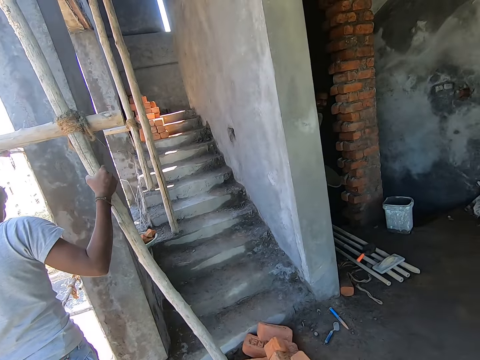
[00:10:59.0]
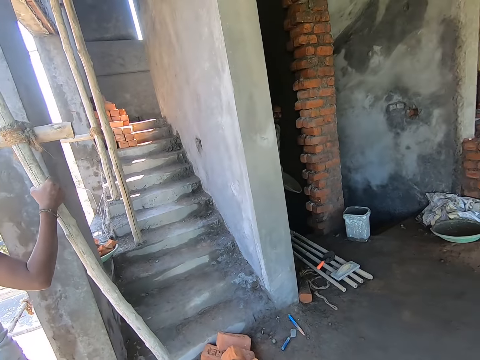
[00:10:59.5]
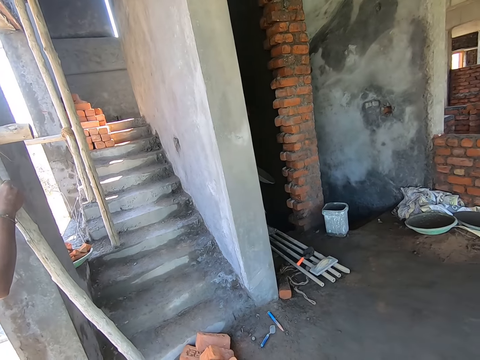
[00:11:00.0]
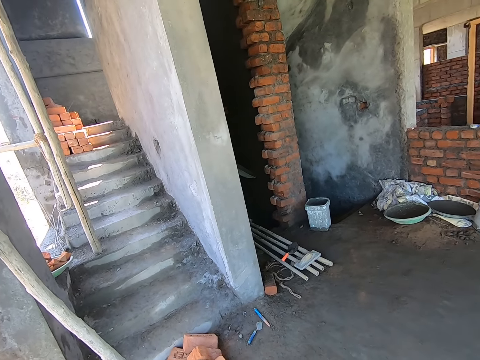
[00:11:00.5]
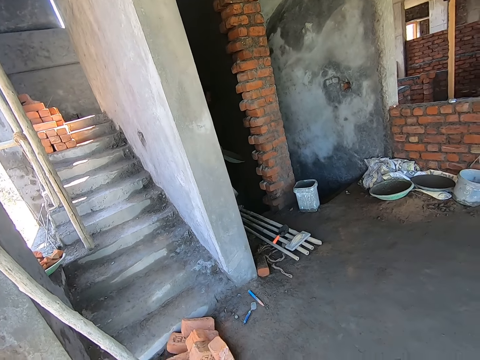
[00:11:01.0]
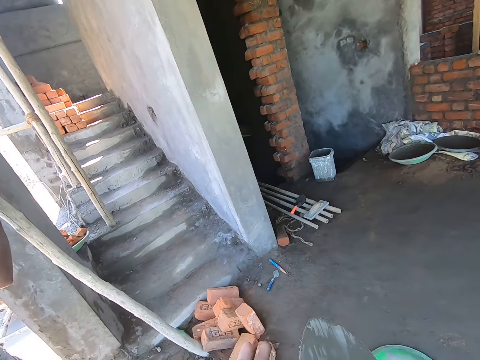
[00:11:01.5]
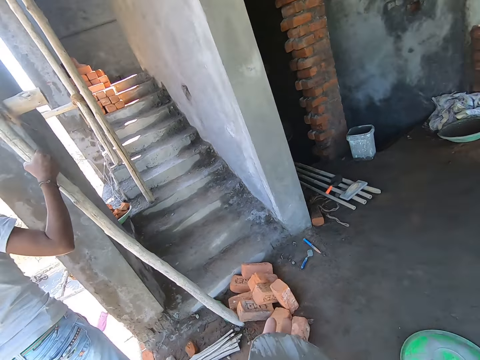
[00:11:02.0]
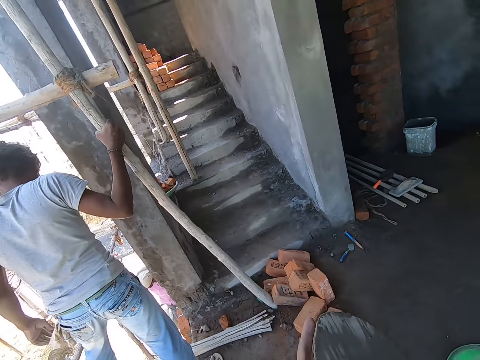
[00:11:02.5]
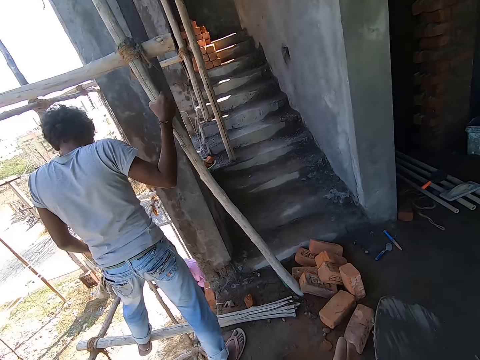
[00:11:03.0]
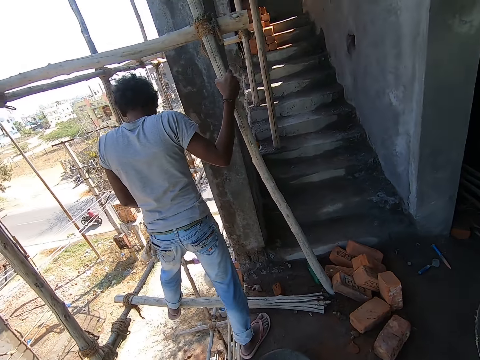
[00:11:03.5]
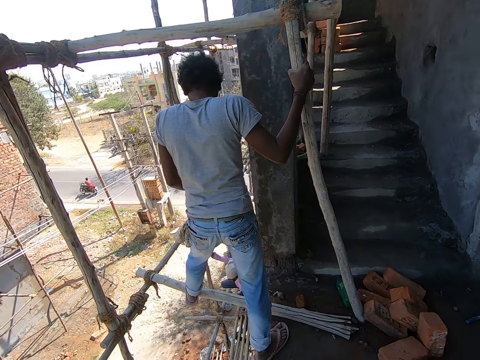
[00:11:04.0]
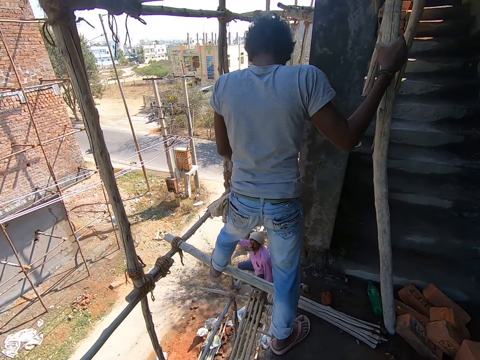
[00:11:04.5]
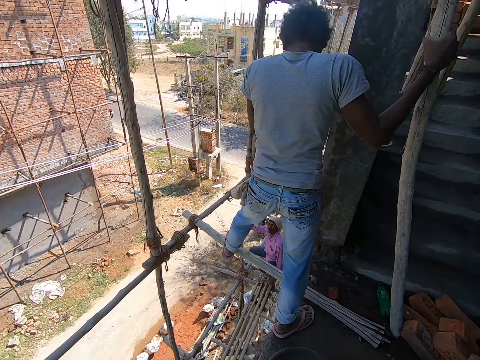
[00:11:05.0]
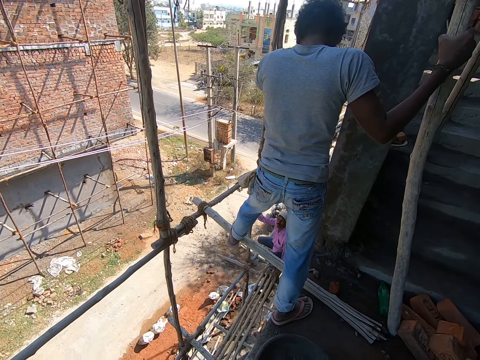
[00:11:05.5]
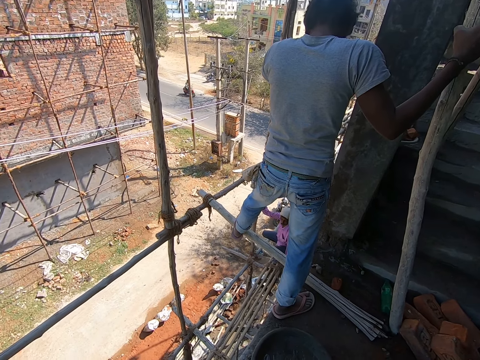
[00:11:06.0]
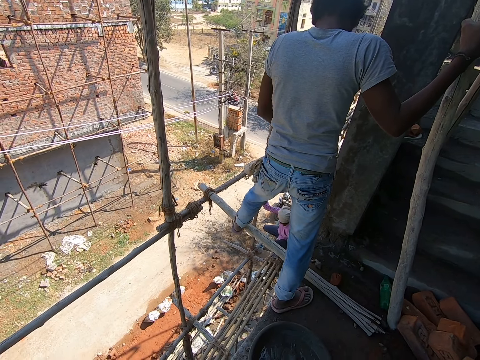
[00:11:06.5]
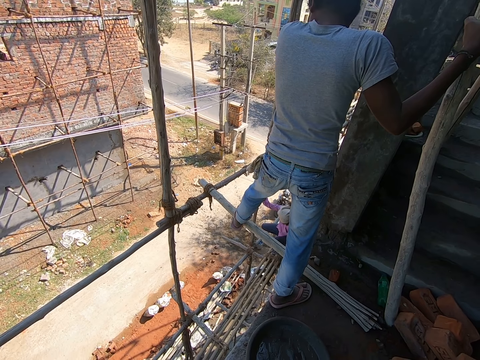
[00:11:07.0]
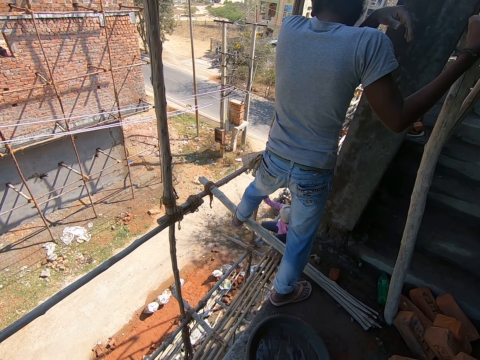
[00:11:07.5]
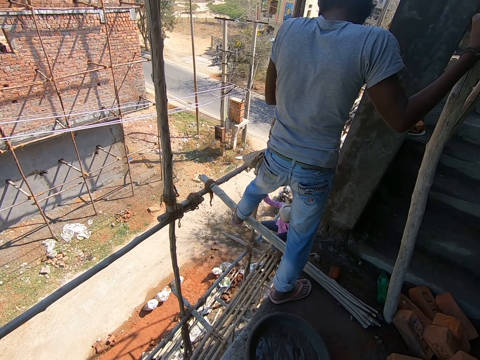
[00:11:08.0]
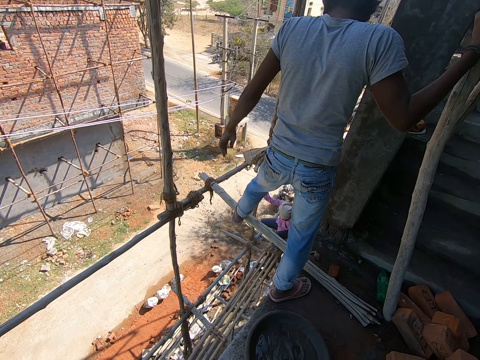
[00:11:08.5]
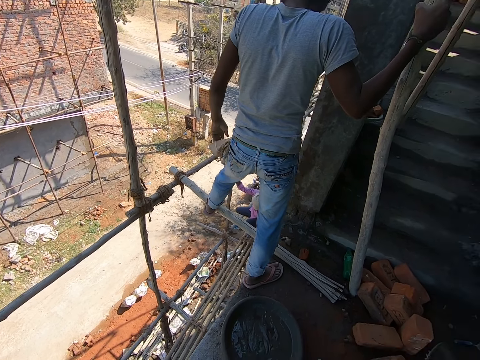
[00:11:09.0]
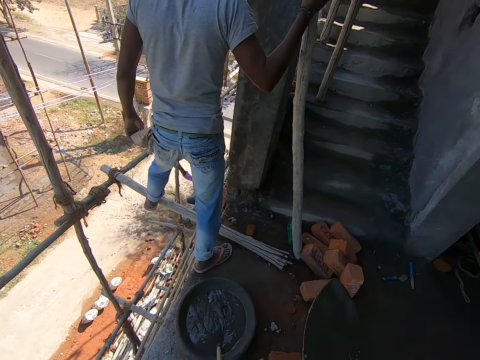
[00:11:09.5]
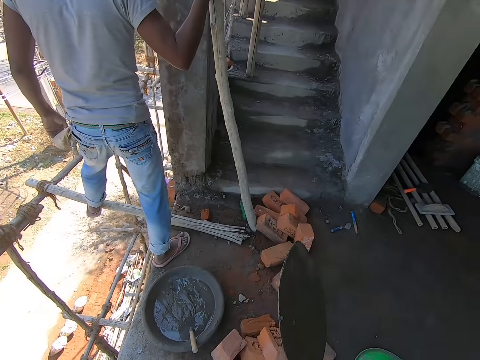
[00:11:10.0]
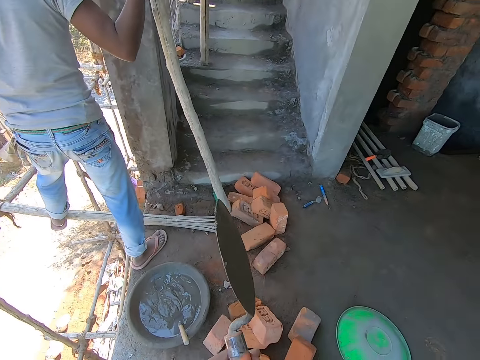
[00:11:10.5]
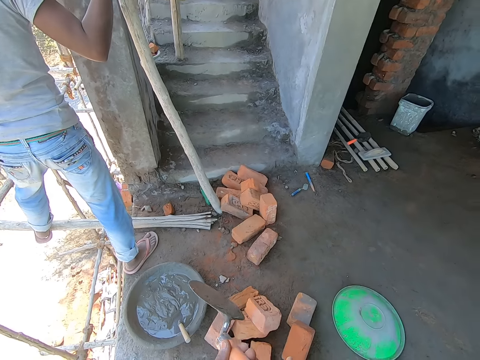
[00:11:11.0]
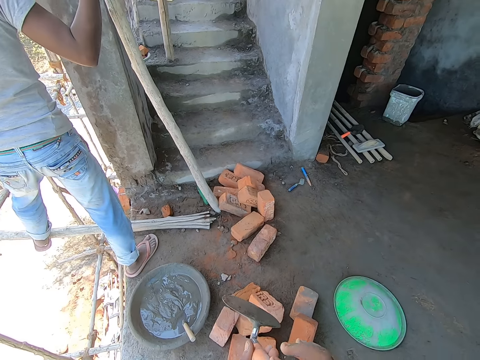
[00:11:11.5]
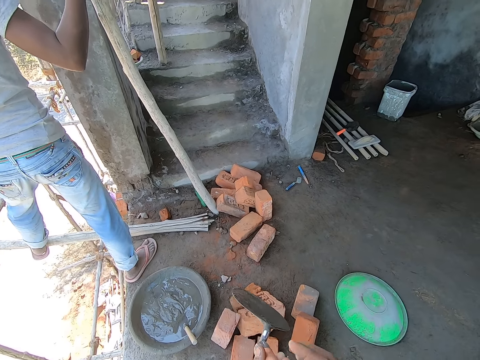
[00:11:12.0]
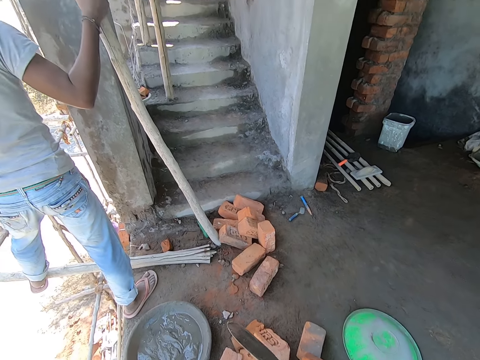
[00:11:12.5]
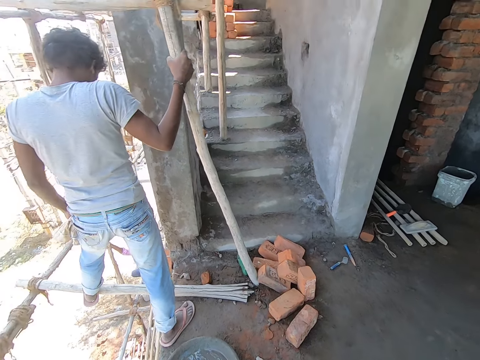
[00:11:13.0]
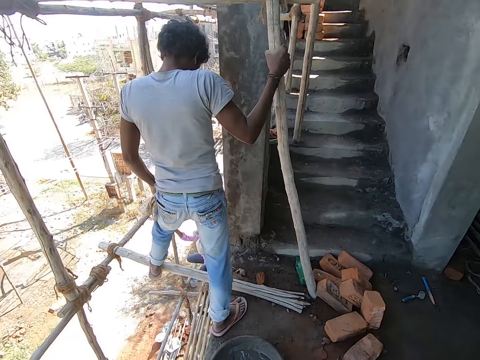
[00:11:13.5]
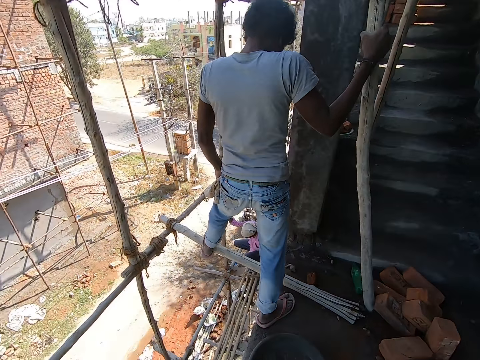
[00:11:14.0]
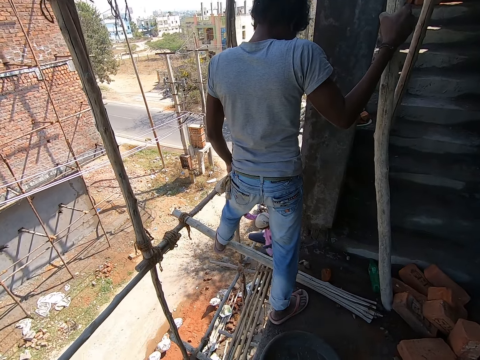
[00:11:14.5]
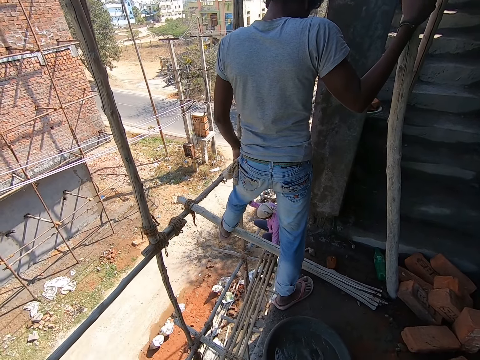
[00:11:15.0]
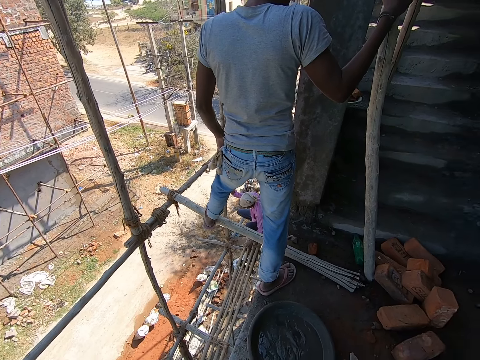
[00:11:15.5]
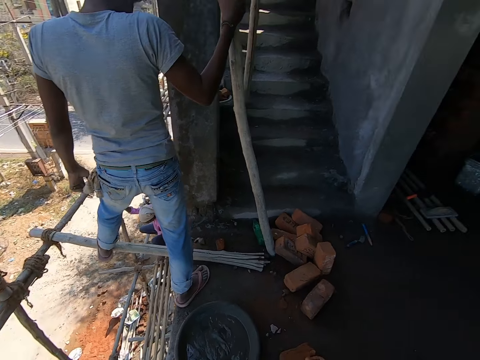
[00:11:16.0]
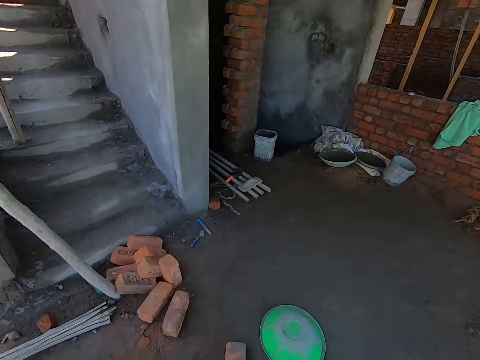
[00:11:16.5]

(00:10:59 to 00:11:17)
The man converses with another man. The camera wearer passes the trowel in his right hand to his left hand. He speaks to a third man.

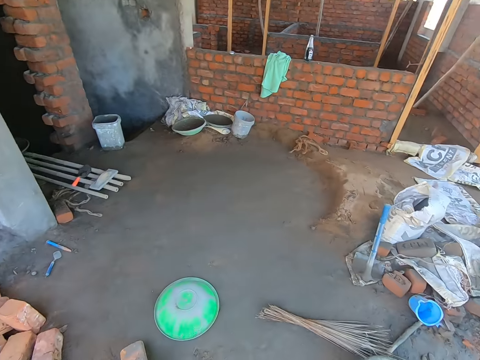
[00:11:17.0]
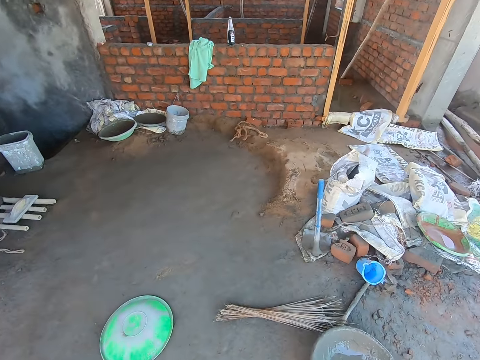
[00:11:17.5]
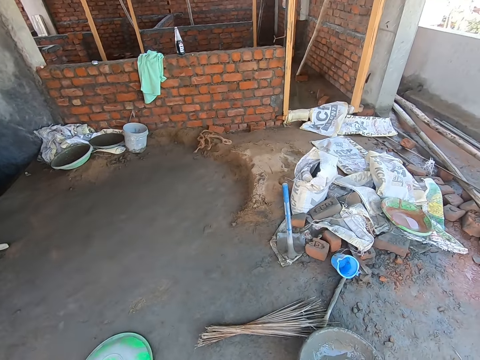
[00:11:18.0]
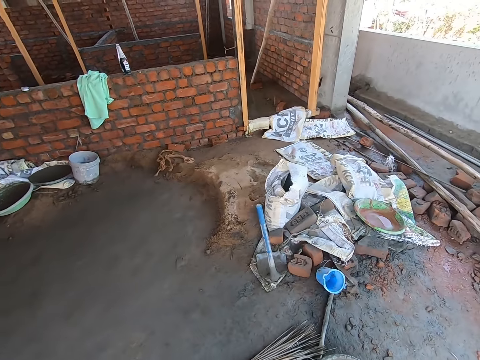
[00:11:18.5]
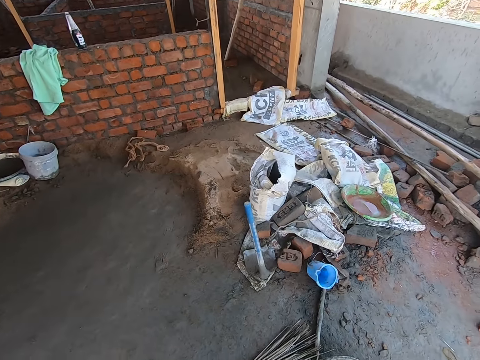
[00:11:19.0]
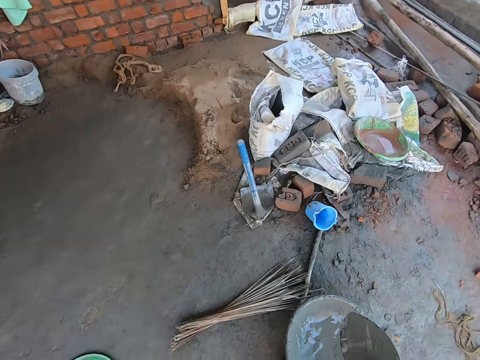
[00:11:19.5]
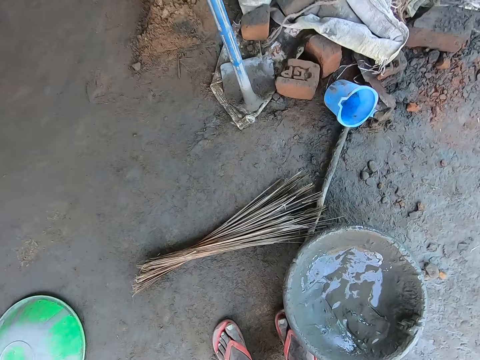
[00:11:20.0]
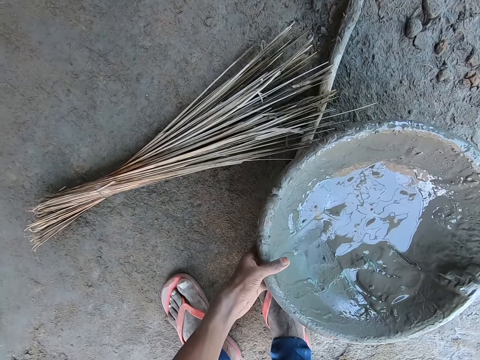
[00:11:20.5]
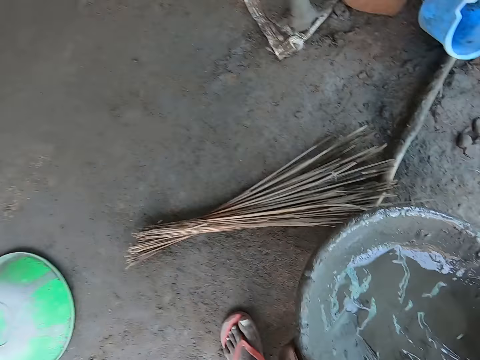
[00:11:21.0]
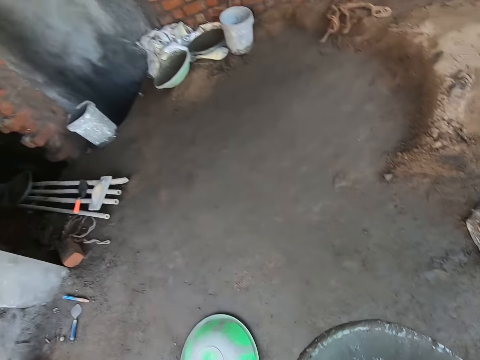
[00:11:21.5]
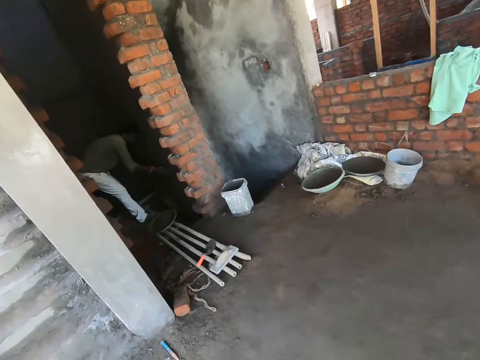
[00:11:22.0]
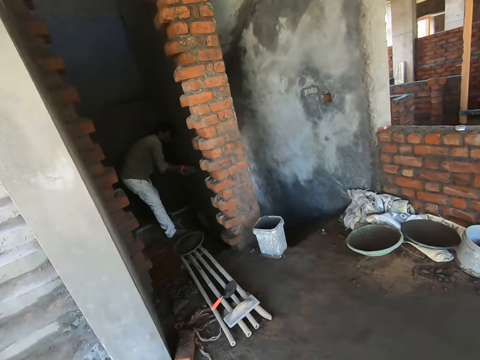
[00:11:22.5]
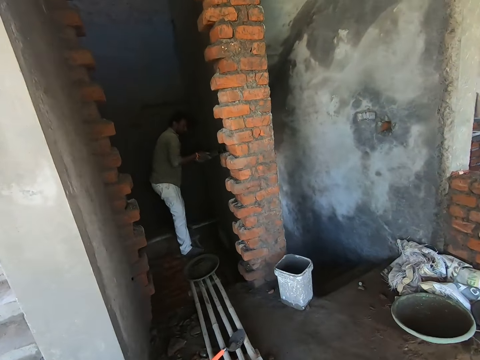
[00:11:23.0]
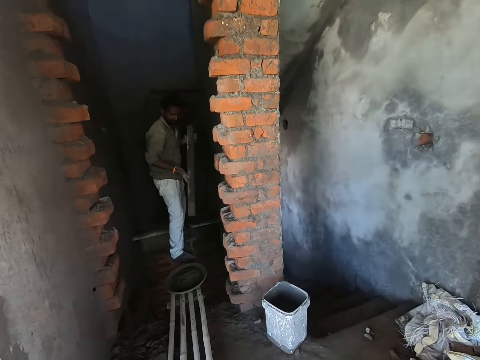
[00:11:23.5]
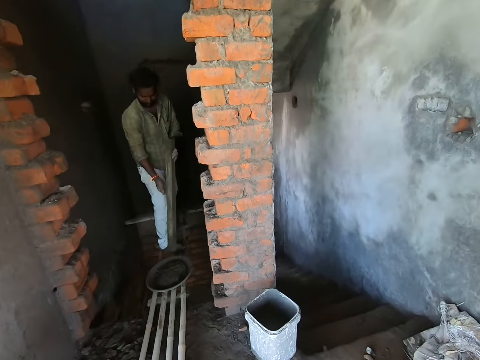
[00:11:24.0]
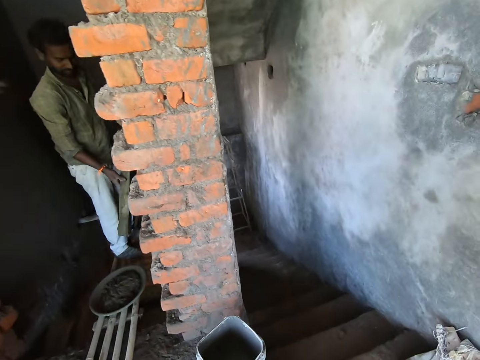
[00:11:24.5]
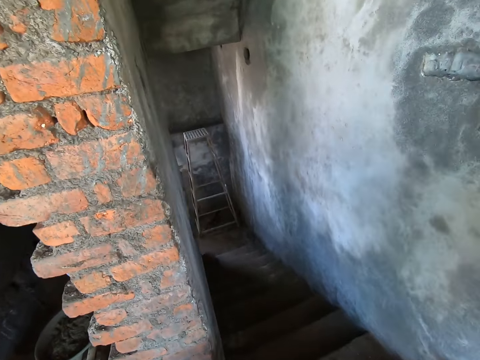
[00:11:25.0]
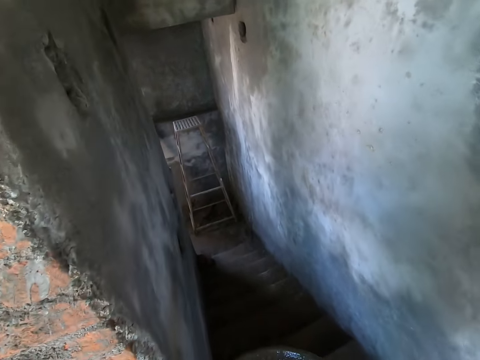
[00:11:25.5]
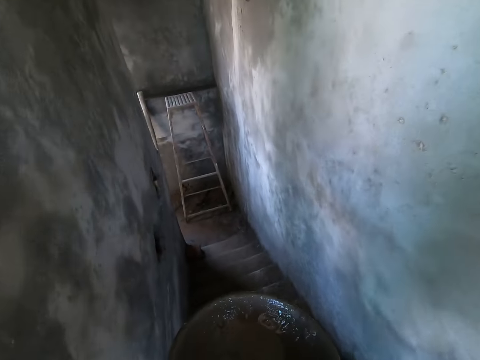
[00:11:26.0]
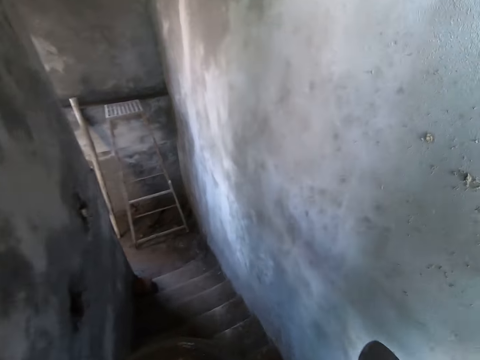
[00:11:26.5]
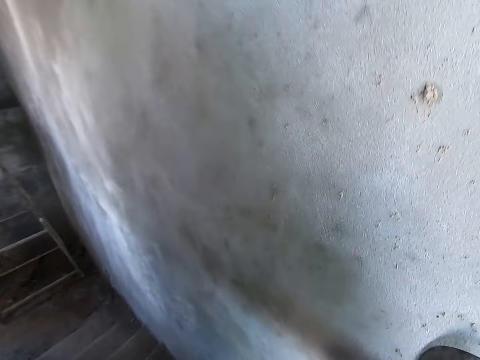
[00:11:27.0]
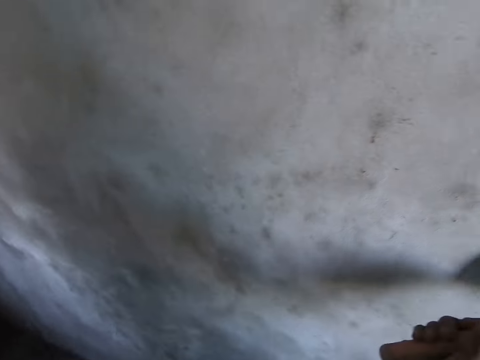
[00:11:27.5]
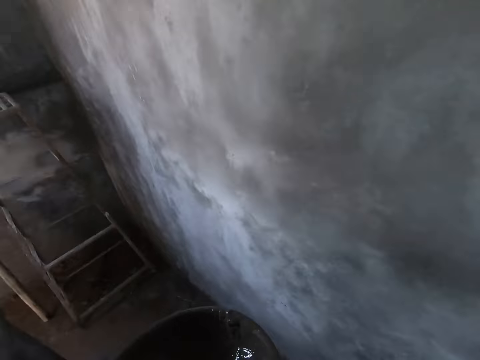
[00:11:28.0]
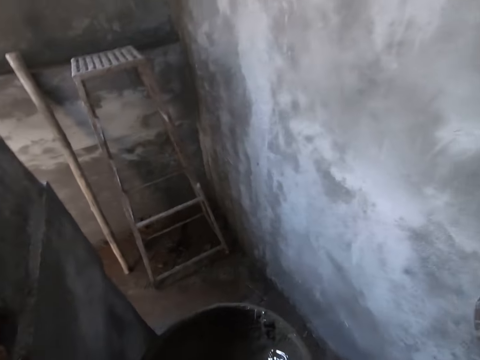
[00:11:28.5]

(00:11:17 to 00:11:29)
The camera wearer picks up the head pan on the ground with his left hand. He walks. The man smoothens the mortar on a wall with a piece of wood in his hands. The camera wearer walks down a staircase. He touches the wall with the trowel in his right hand.
